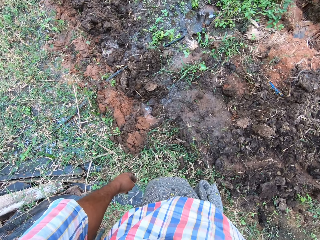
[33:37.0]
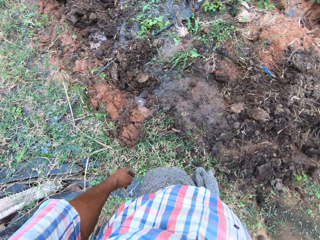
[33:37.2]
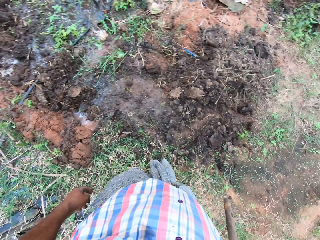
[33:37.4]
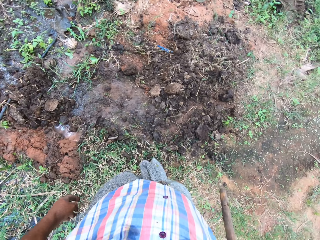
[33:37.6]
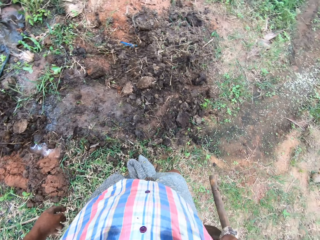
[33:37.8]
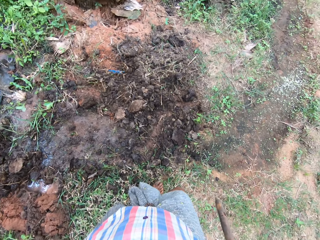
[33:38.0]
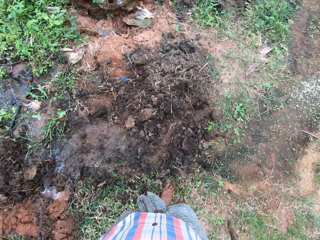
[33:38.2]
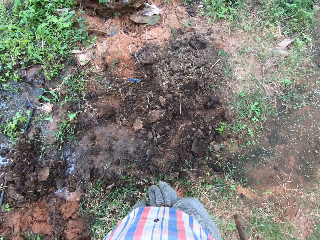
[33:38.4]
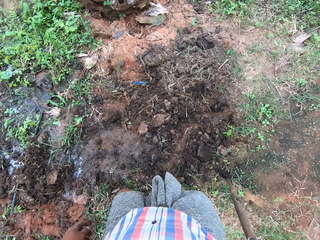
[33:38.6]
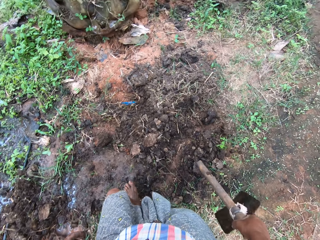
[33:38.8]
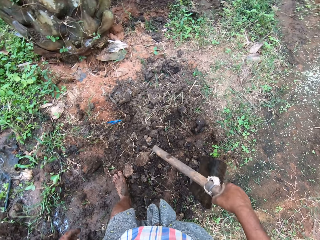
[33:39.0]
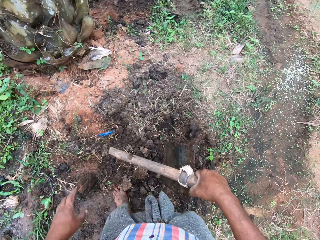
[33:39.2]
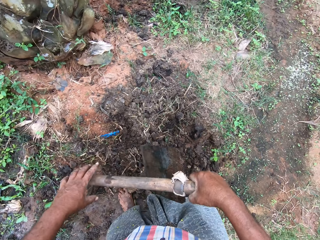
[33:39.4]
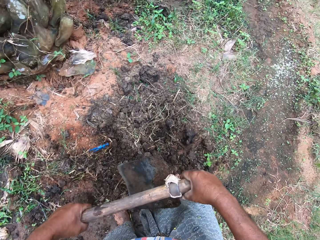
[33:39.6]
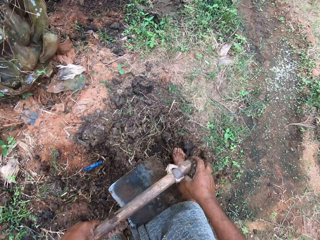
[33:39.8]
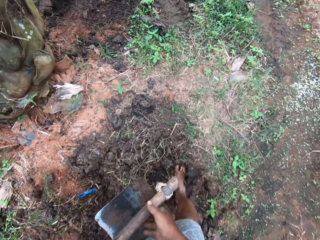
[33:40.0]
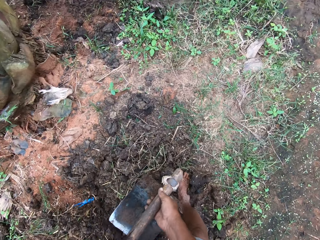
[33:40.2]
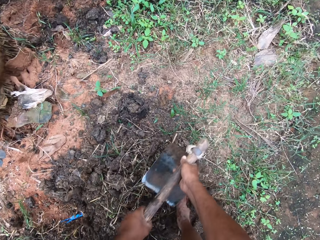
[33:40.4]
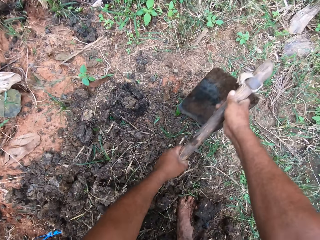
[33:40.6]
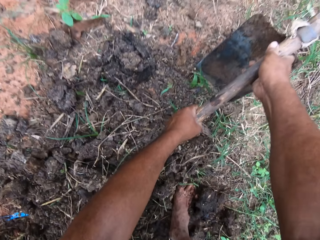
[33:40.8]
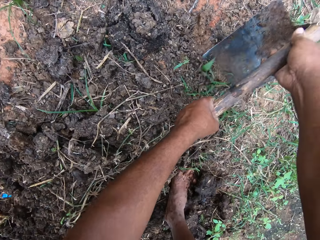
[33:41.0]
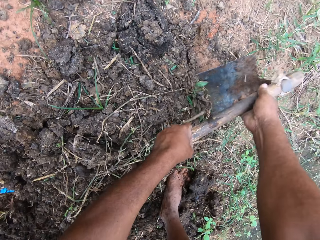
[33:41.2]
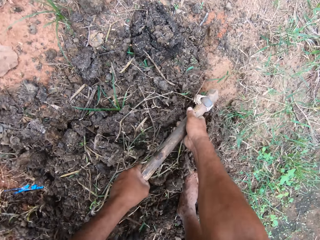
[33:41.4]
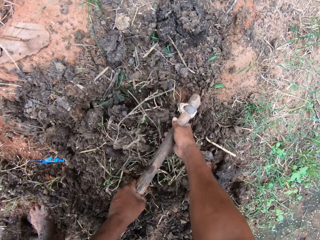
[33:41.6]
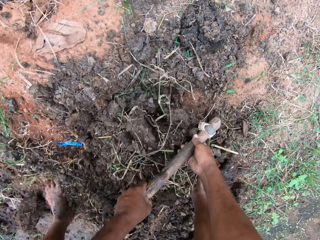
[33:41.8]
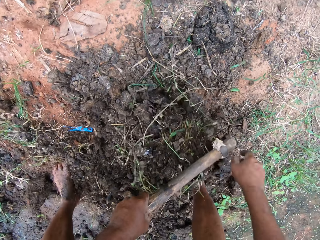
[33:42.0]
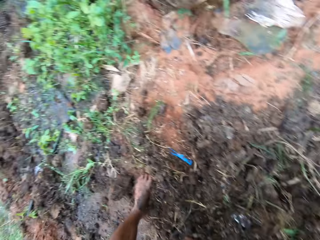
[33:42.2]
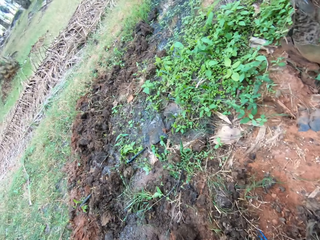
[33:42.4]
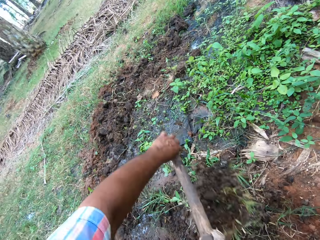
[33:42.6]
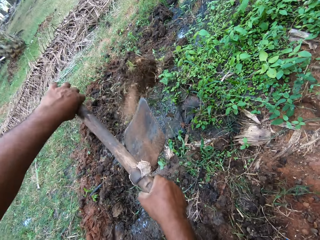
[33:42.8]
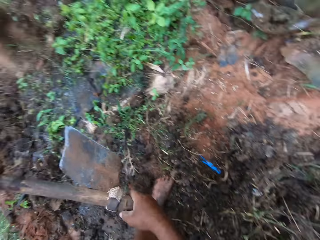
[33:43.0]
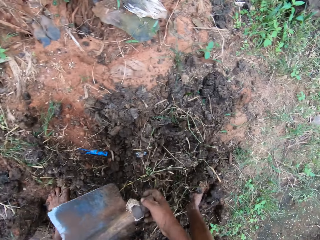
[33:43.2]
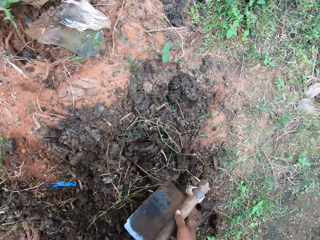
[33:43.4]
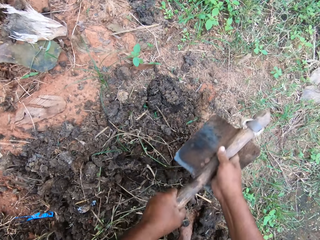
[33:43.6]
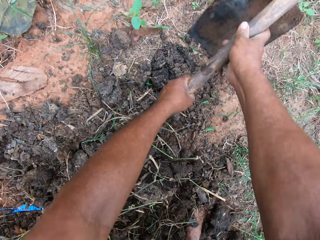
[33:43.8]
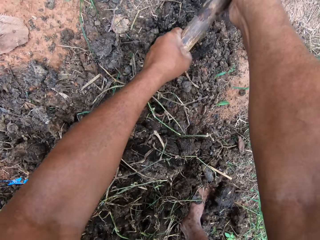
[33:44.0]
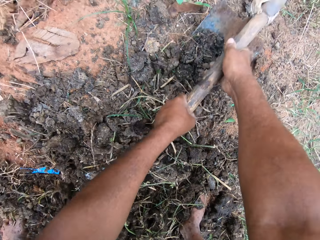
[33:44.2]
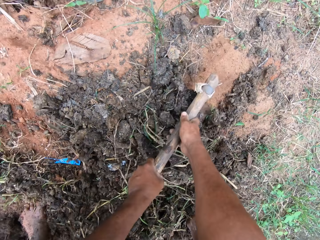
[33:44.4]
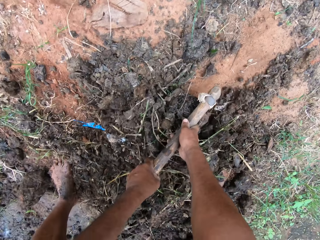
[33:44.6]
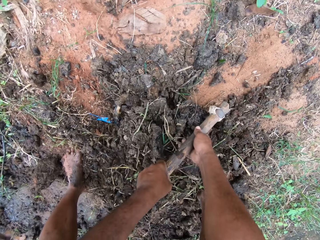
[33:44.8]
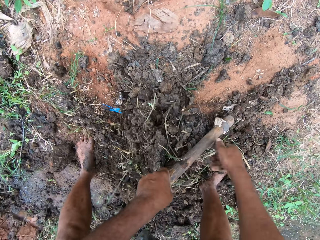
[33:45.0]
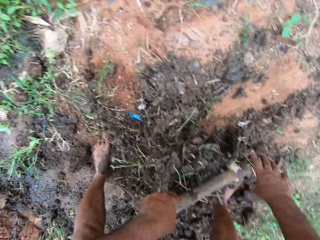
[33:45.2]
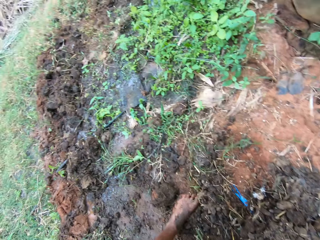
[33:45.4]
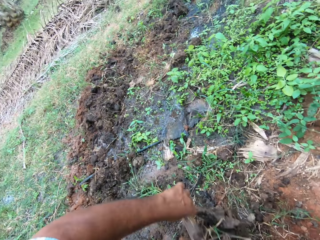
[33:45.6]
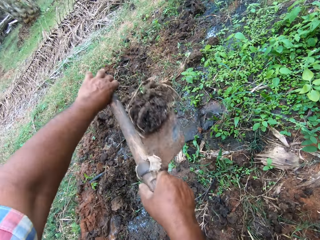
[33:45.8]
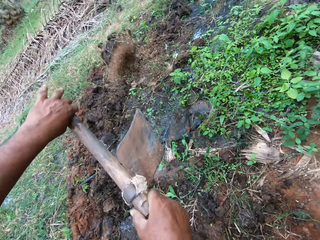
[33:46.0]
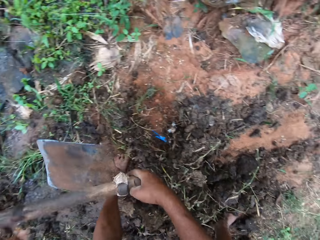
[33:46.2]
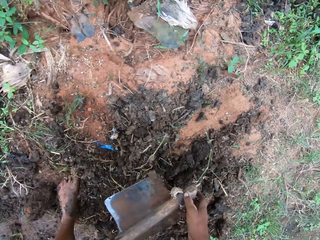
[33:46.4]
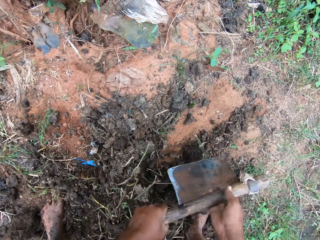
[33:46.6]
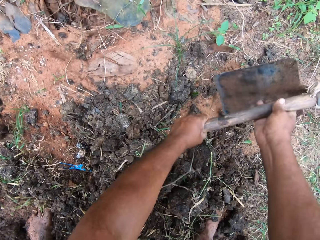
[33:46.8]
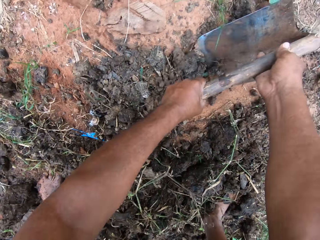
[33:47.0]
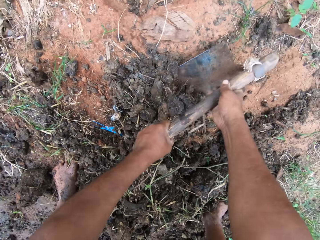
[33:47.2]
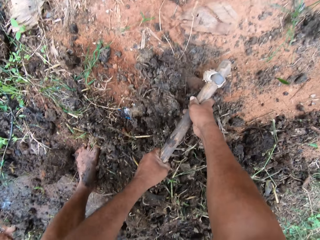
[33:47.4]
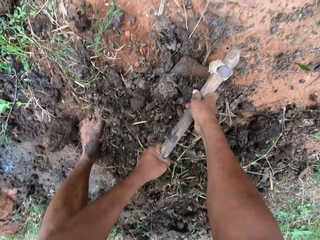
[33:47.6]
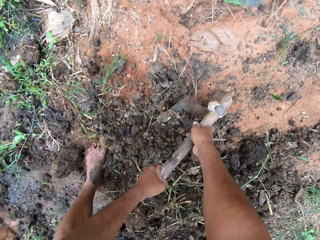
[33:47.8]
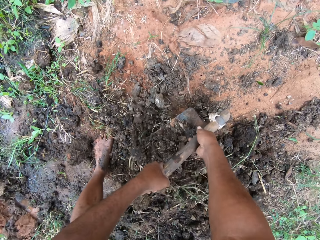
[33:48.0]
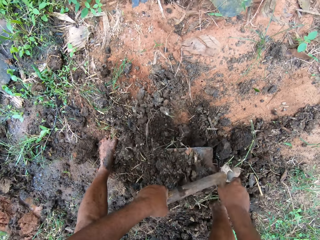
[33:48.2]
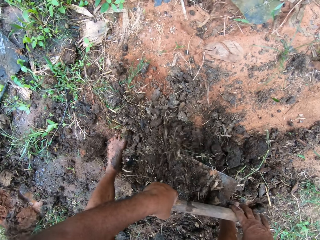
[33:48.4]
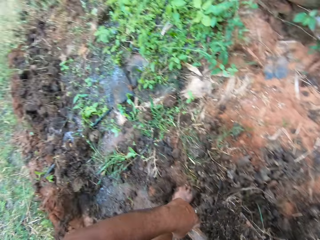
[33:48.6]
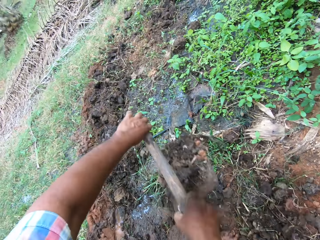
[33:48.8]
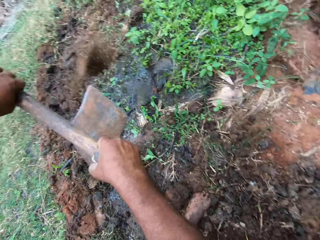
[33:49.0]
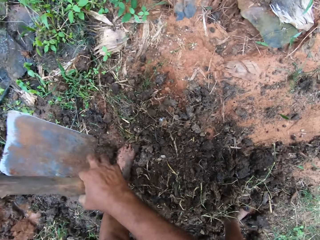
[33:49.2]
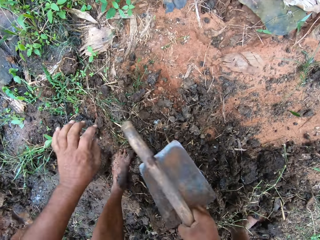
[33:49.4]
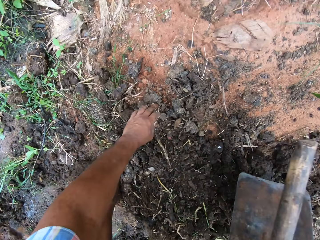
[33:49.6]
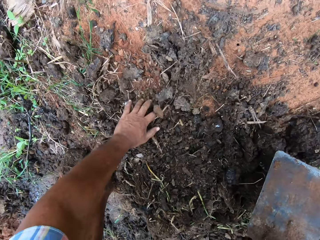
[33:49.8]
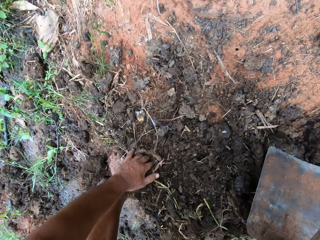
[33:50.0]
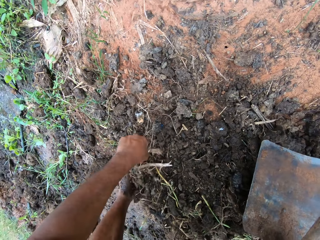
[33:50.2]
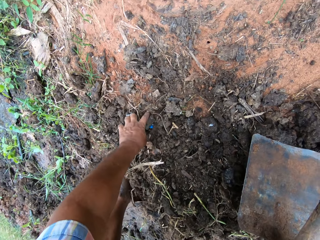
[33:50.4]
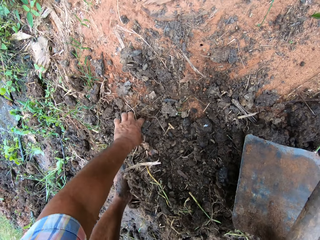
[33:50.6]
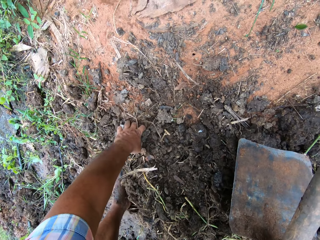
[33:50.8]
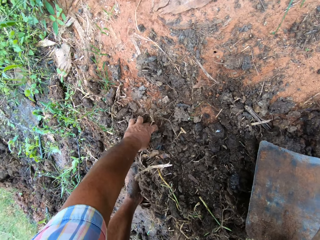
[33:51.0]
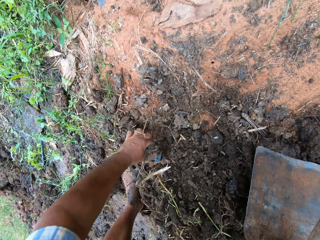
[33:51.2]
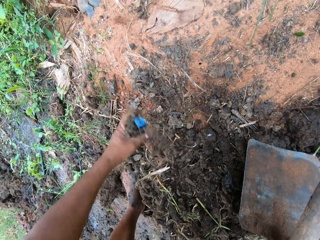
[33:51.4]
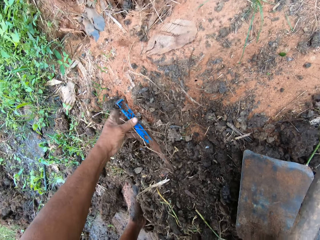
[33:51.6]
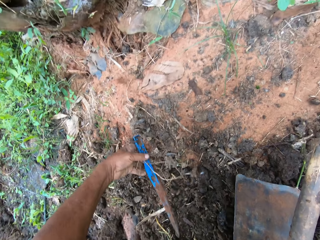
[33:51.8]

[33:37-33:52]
The camera wearer walks around the field. He resumes filling the portion of water on the ground with soil. He digs the ground with a garden hoe. He throws away the soil. He digs the ground with the garden hoe. He throws away the soil. He digs the ground with the garden hoe. He throws away the soil. He picks up a farm peg from the ground with his hand.

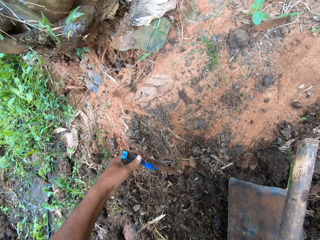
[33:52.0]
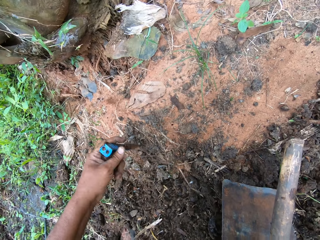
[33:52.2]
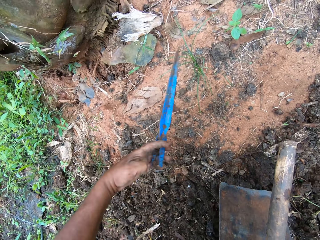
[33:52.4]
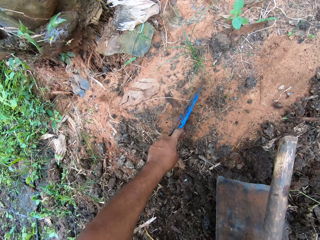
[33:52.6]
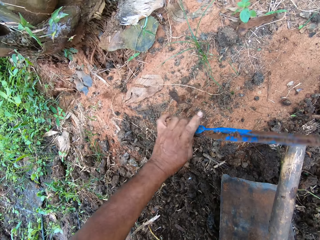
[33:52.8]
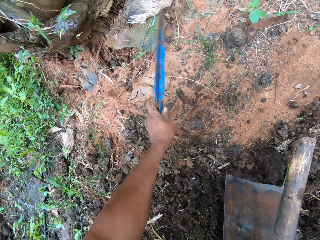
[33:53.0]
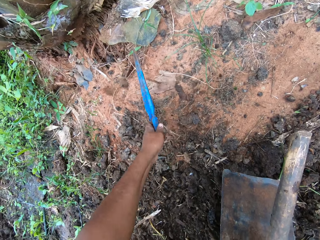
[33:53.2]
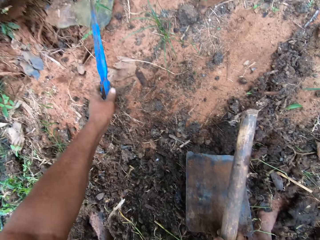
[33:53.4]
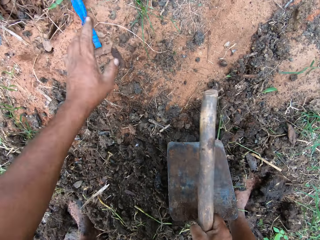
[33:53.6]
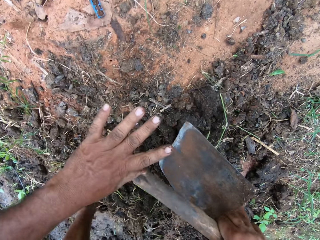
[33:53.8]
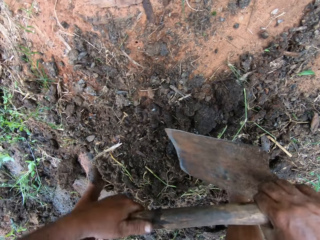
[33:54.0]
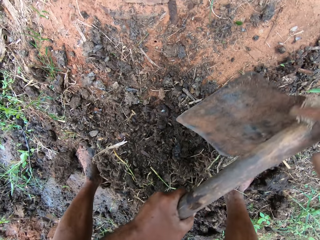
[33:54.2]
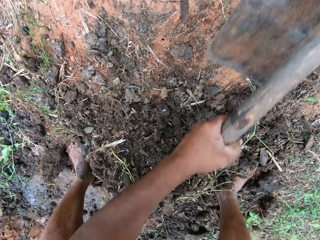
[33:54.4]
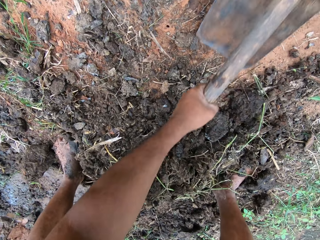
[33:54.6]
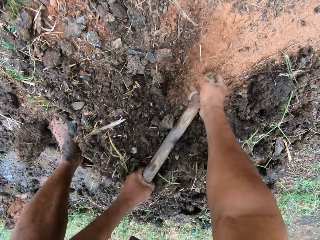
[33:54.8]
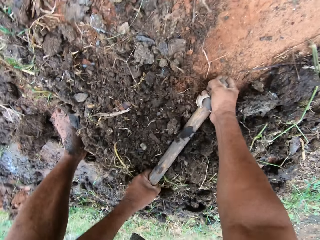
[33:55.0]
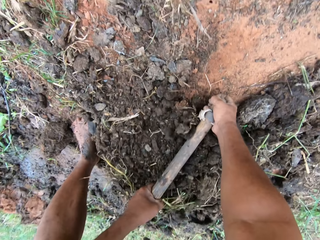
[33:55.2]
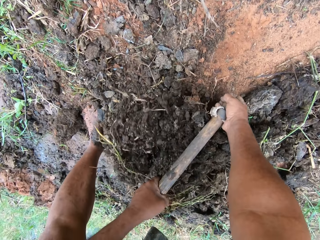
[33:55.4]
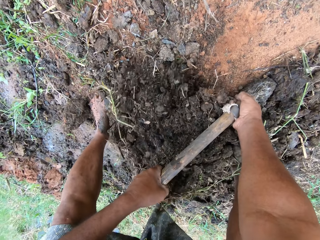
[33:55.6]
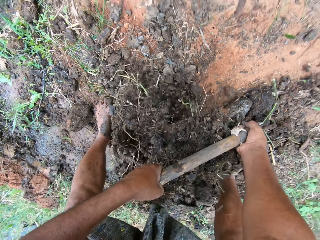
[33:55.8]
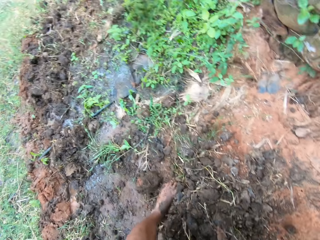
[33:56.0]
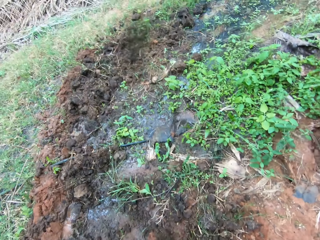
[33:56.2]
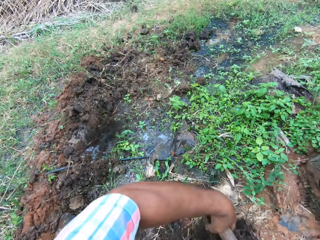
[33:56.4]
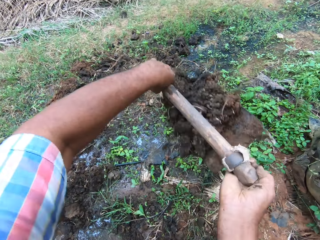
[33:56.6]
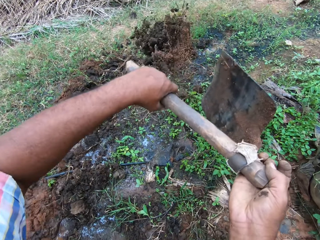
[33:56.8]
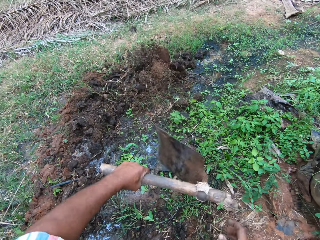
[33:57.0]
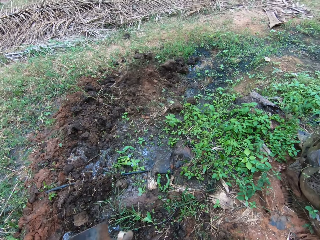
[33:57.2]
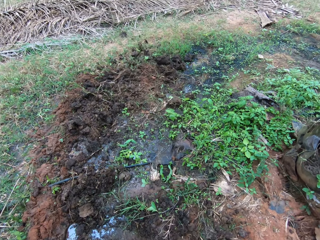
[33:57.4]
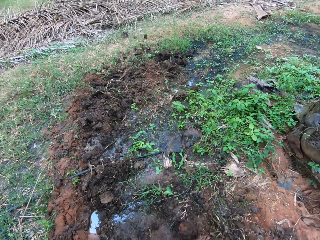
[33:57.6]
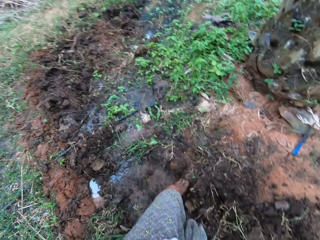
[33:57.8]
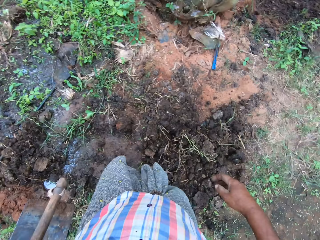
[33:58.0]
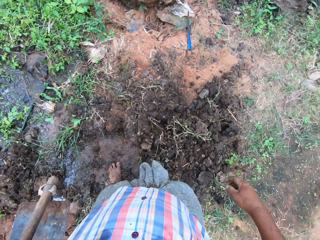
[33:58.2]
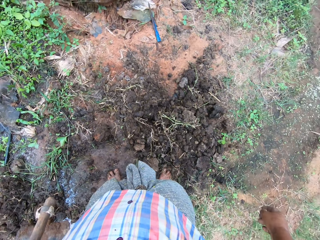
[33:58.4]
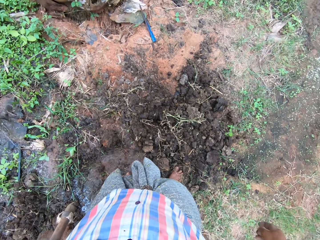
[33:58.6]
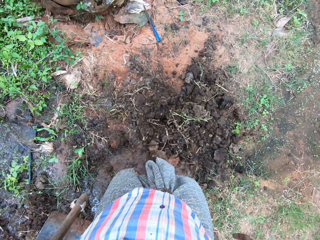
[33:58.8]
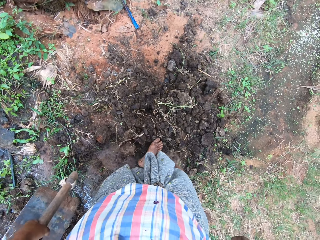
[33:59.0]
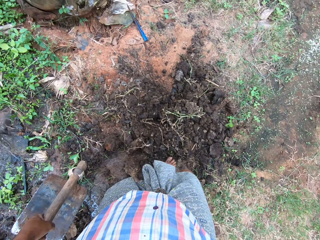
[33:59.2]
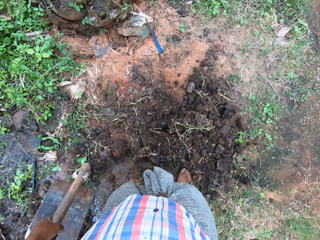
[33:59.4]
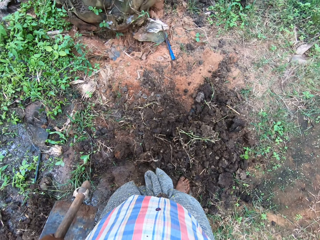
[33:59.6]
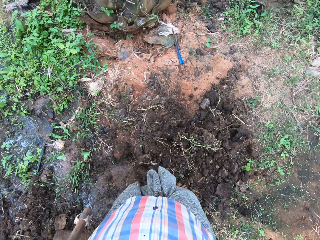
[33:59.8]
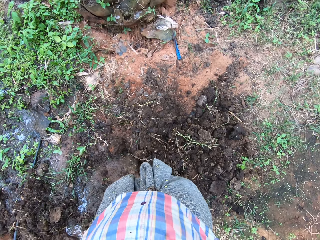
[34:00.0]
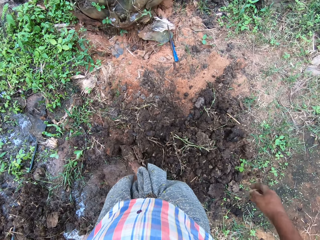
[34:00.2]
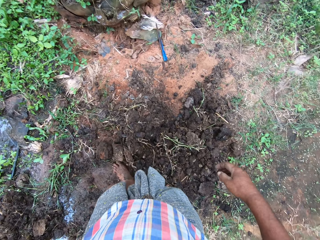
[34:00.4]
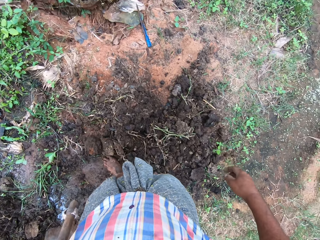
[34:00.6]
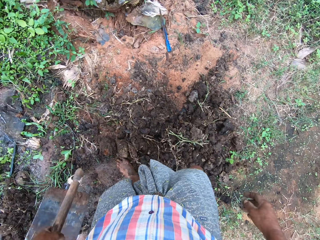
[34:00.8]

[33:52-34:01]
The camera wearer hits the farm peg on the ground. He drops the farm peg on the ground. He resumes filling the portion of water on the ground with soil. He digs the ground with a garden hoe. He throws away the soil. He moves some stones or soil on the ground with his foot.
